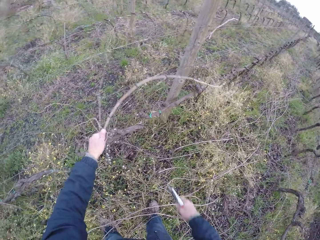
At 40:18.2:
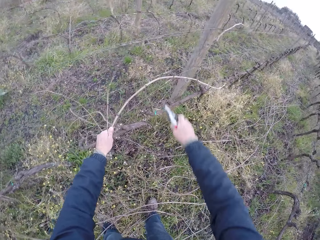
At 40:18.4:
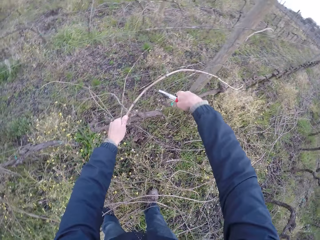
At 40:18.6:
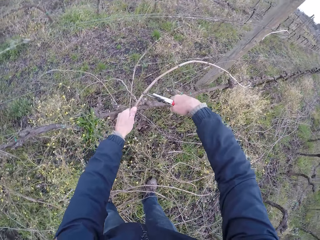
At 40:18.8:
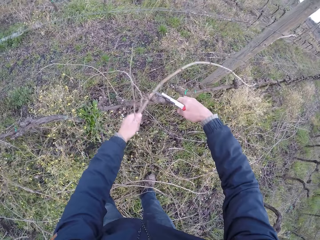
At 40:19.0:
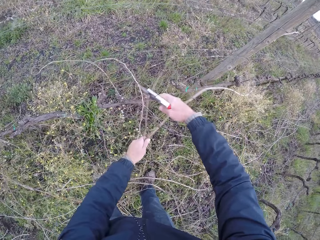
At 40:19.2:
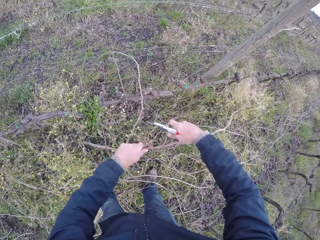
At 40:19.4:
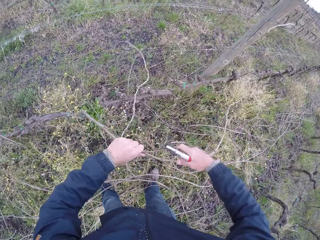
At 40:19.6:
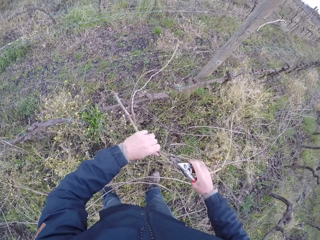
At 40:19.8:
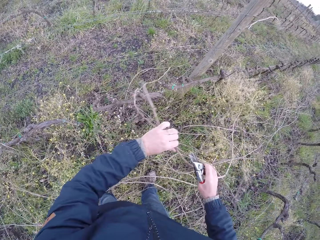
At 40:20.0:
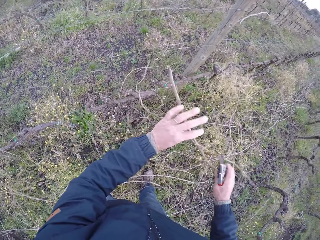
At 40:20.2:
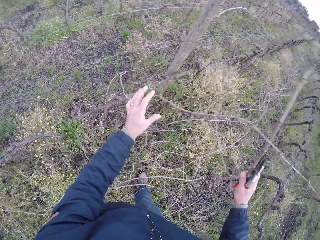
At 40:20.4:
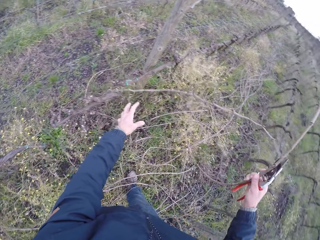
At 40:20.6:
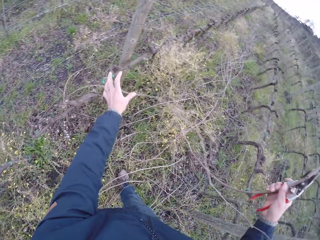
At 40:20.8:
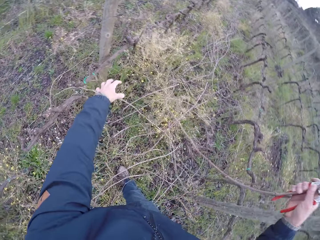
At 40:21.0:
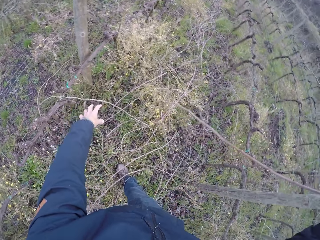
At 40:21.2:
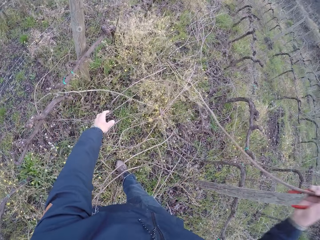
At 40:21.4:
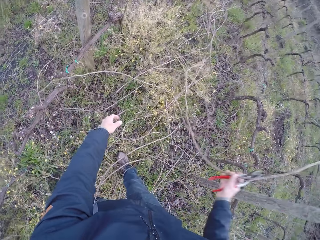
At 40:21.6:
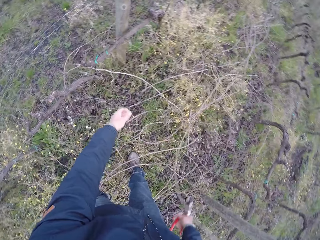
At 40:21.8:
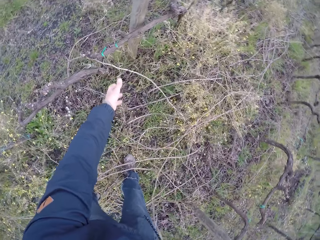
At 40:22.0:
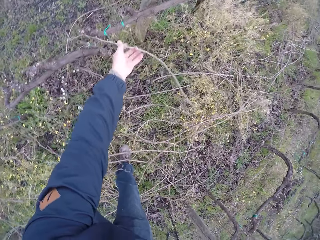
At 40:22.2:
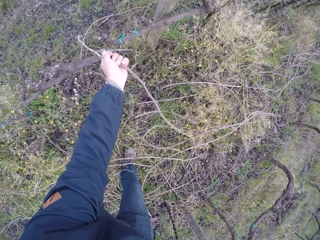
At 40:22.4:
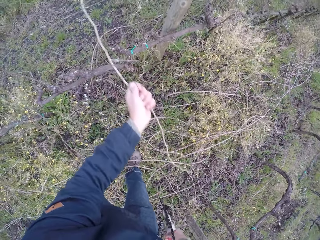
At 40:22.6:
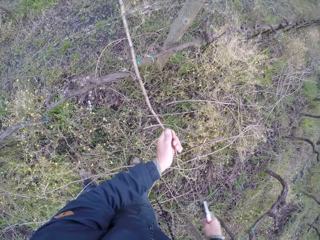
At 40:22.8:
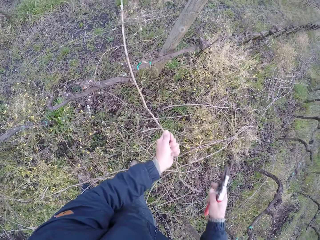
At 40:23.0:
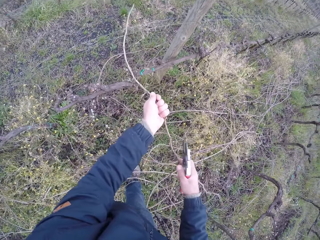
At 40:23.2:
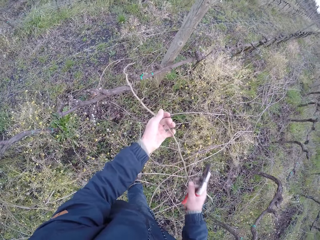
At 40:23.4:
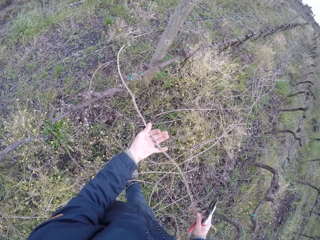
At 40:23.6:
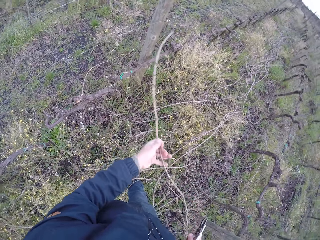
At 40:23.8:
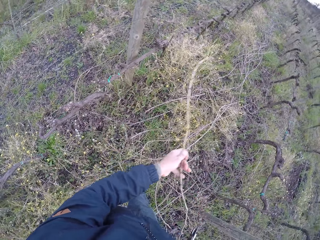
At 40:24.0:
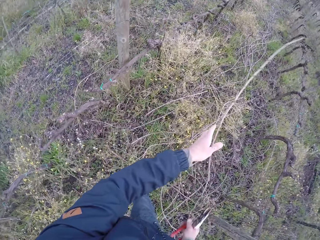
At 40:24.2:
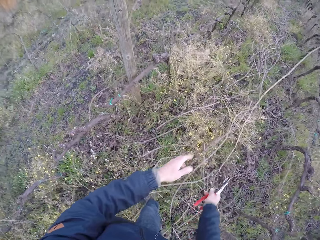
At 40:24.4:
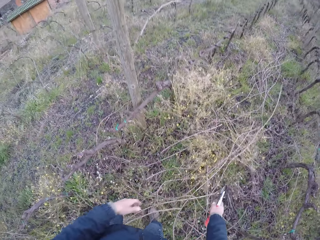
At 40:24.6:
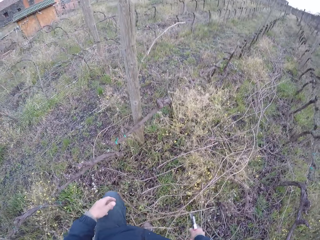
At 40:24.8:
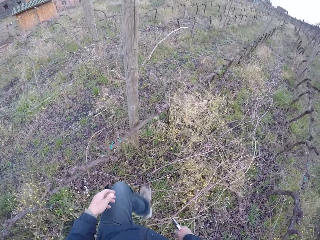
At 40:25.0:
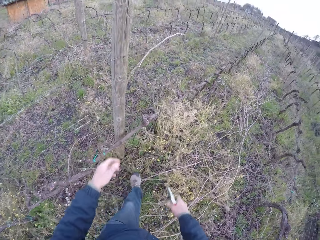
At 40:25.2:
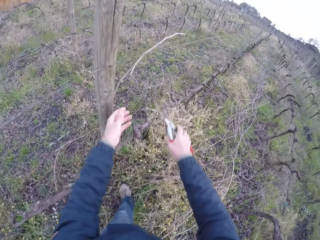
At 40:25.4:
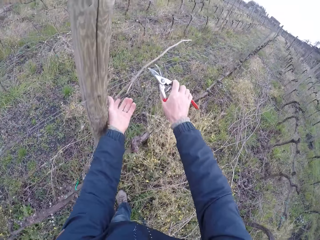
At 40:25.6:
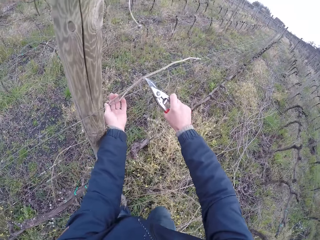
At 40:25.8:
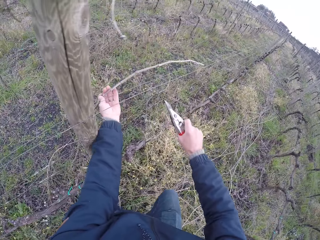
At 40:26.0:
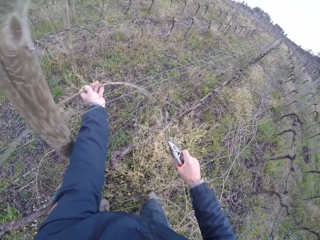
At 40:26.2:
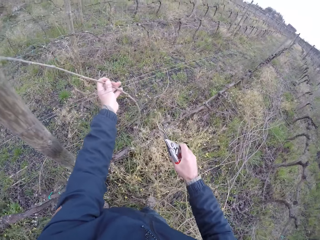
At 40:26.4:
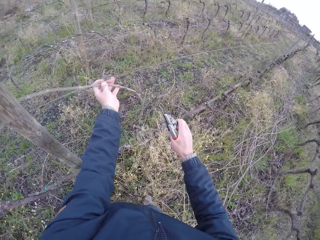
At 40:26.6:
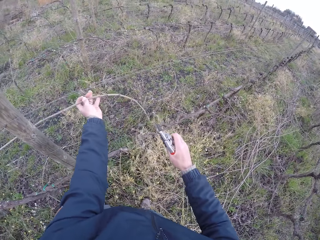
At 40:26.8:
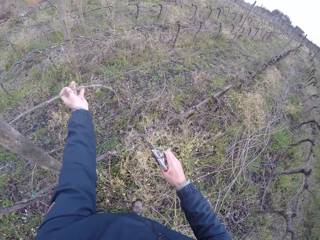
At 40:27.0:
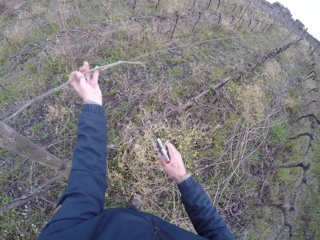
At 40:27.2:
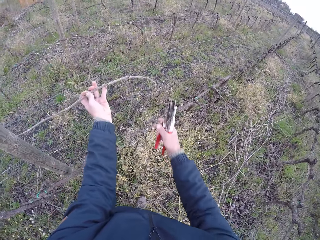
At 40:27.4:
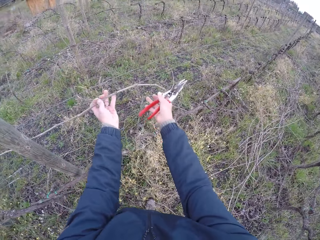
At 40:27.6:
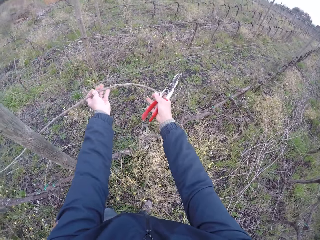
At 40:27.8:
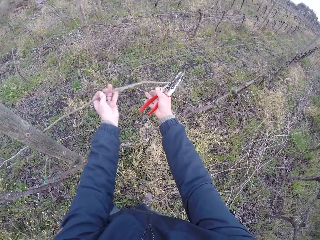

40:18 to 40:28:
The camera wearer drags a twig from the fence with his left hand. He removes the twig from the fence with both hands. He drops the twig on the ground with his right hand. He removes a twig from the fence with both hands. He cuts a creeper with the pruner in his right hand.

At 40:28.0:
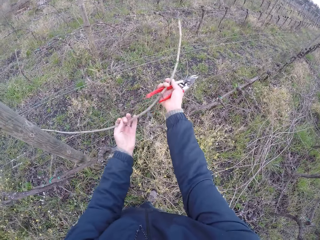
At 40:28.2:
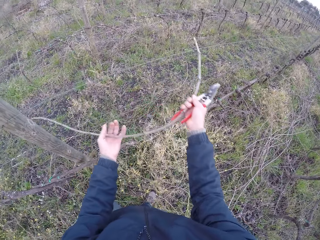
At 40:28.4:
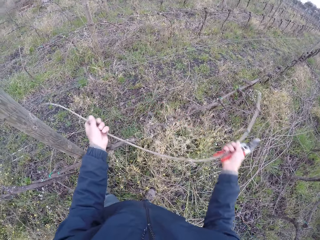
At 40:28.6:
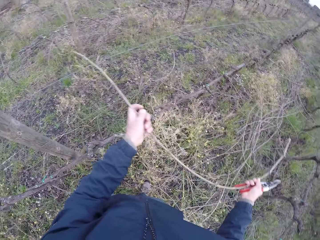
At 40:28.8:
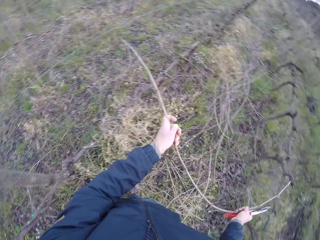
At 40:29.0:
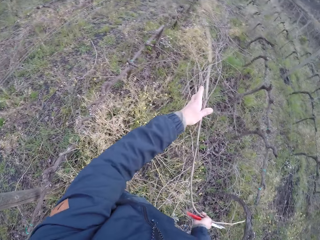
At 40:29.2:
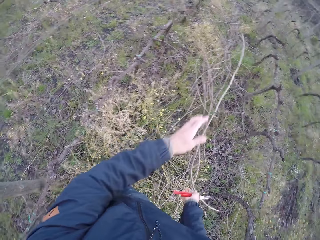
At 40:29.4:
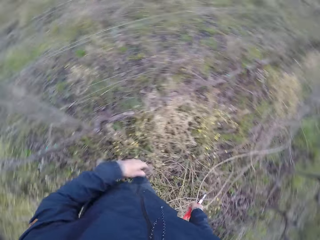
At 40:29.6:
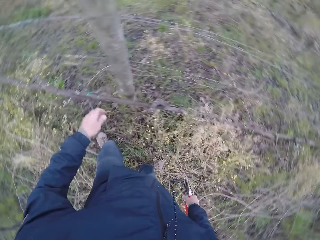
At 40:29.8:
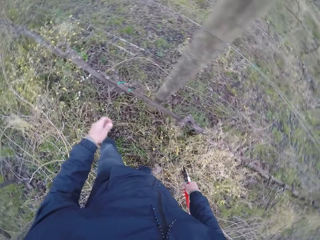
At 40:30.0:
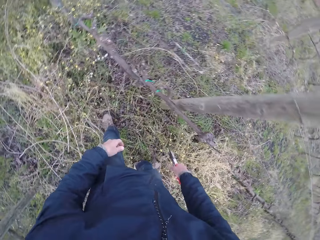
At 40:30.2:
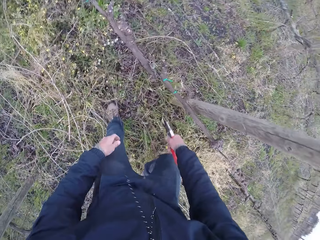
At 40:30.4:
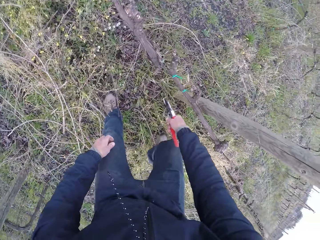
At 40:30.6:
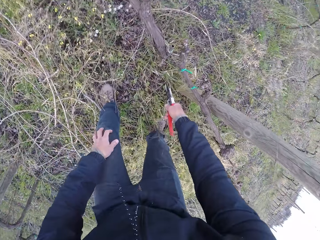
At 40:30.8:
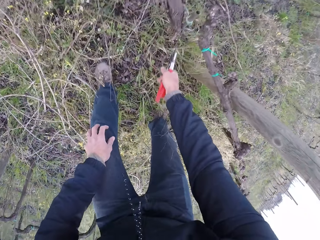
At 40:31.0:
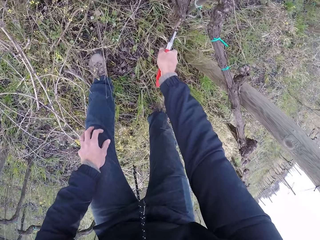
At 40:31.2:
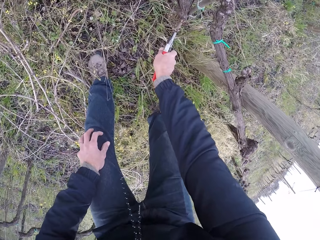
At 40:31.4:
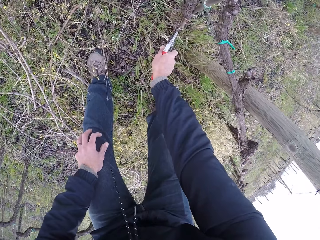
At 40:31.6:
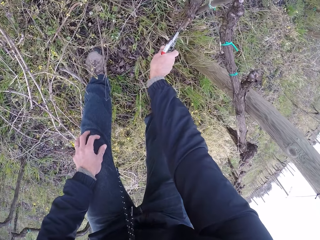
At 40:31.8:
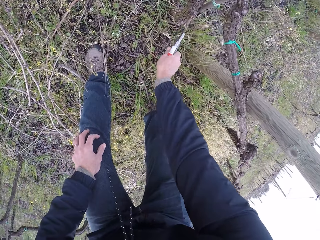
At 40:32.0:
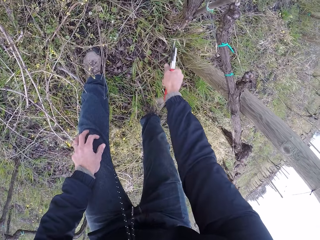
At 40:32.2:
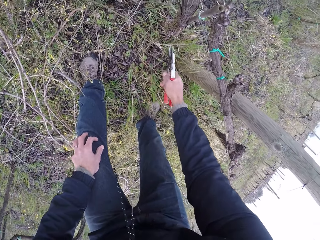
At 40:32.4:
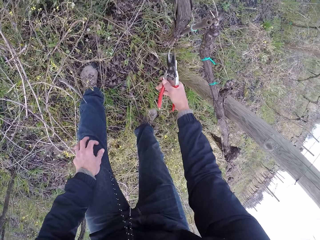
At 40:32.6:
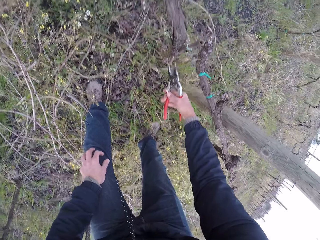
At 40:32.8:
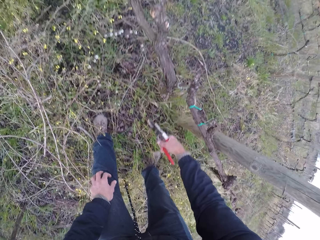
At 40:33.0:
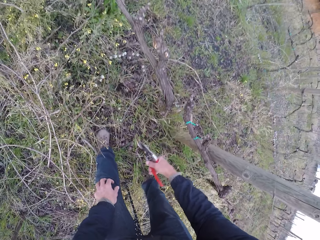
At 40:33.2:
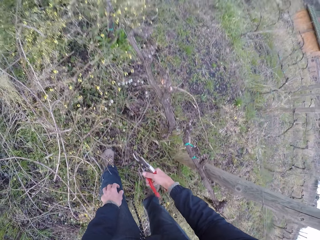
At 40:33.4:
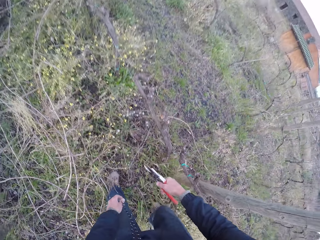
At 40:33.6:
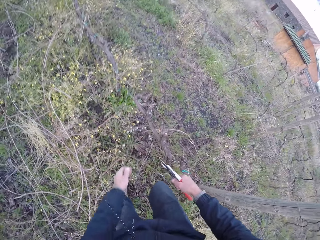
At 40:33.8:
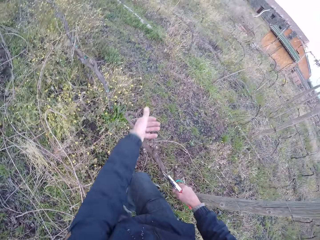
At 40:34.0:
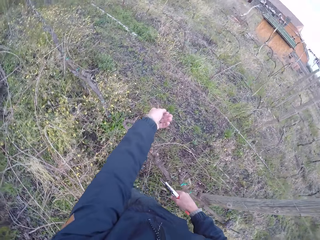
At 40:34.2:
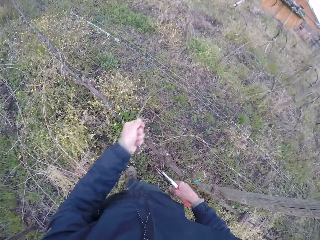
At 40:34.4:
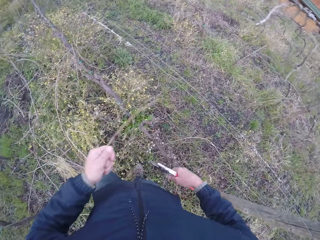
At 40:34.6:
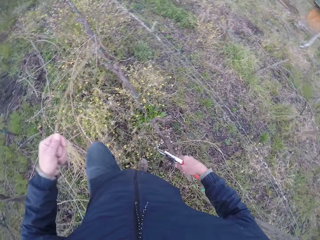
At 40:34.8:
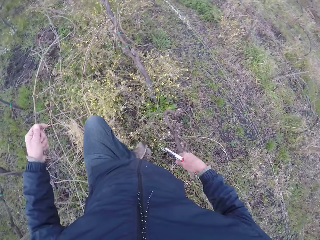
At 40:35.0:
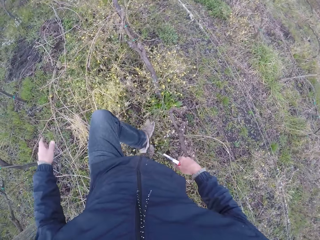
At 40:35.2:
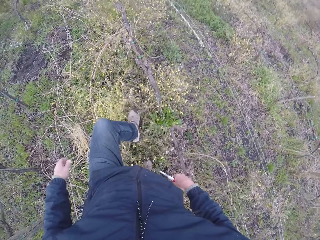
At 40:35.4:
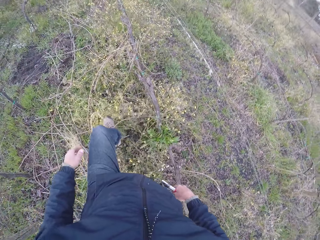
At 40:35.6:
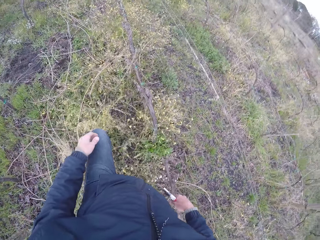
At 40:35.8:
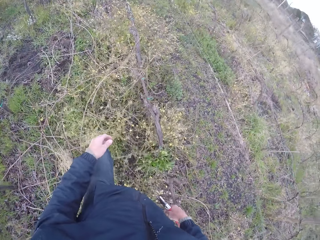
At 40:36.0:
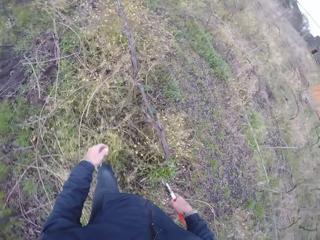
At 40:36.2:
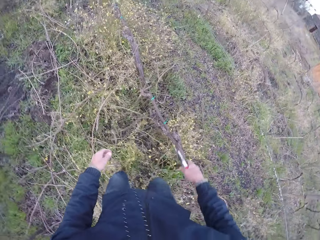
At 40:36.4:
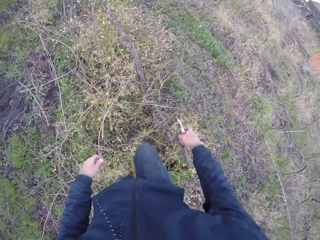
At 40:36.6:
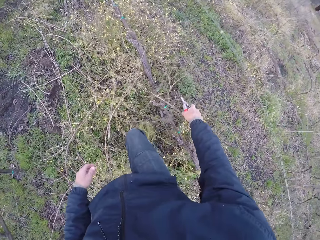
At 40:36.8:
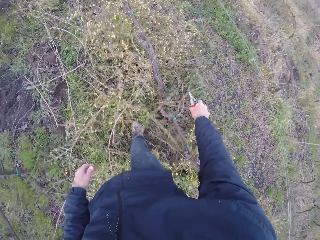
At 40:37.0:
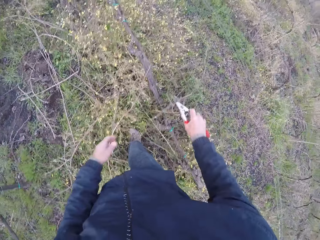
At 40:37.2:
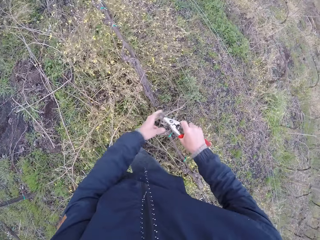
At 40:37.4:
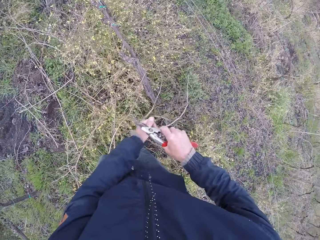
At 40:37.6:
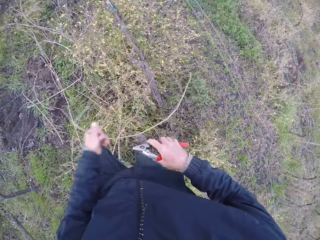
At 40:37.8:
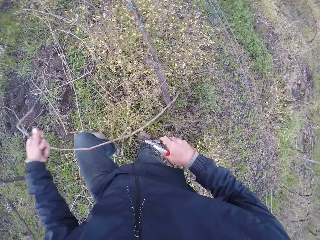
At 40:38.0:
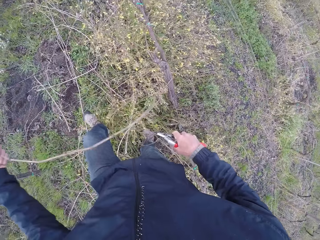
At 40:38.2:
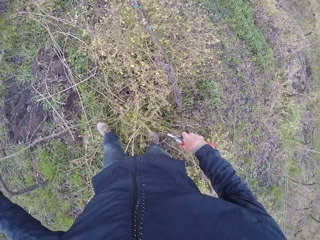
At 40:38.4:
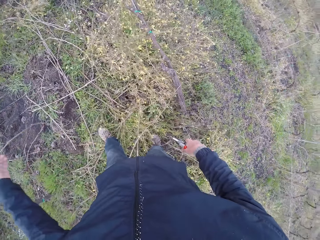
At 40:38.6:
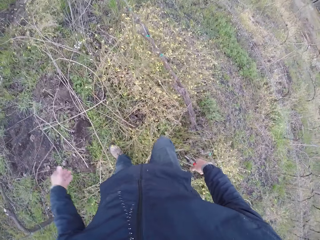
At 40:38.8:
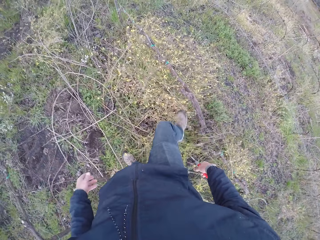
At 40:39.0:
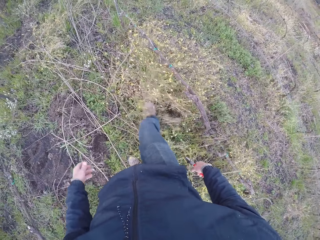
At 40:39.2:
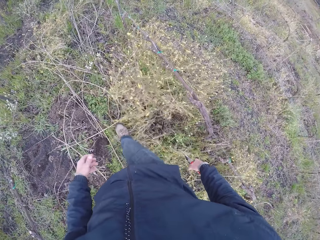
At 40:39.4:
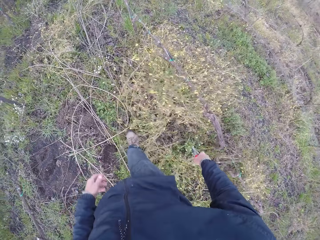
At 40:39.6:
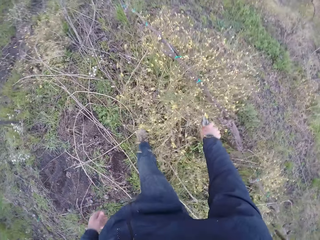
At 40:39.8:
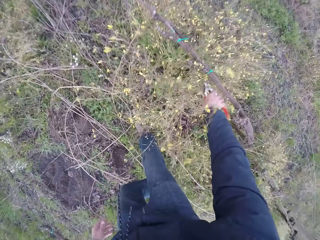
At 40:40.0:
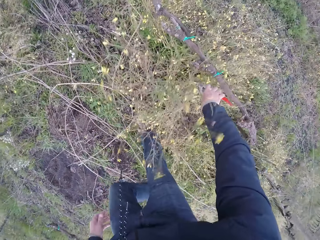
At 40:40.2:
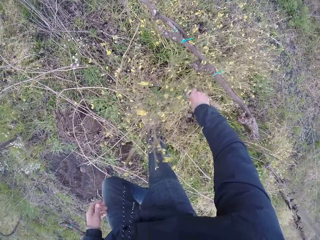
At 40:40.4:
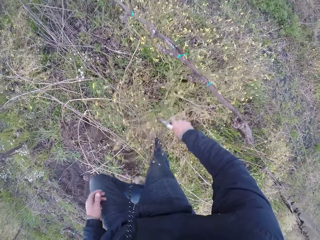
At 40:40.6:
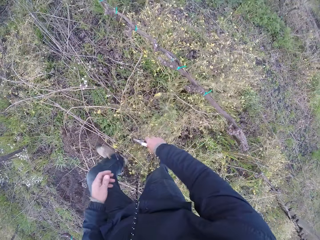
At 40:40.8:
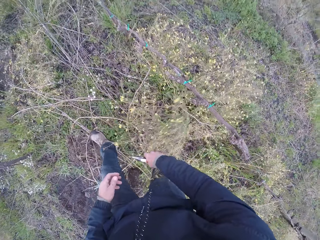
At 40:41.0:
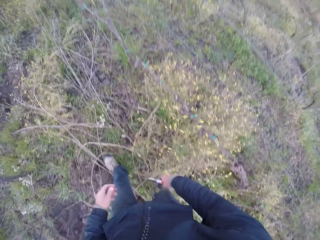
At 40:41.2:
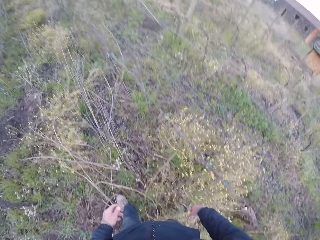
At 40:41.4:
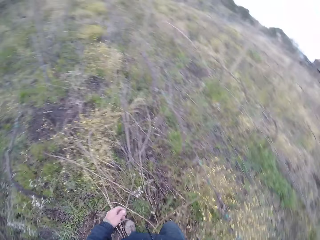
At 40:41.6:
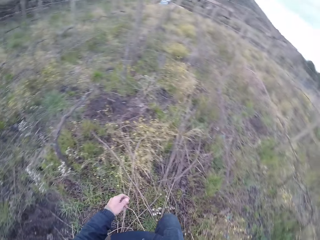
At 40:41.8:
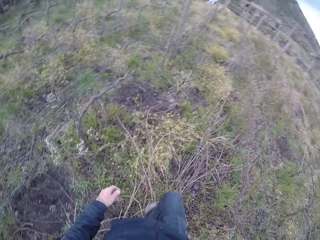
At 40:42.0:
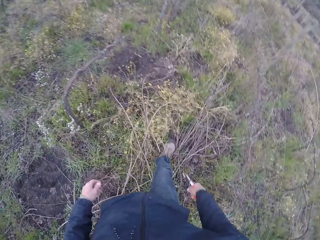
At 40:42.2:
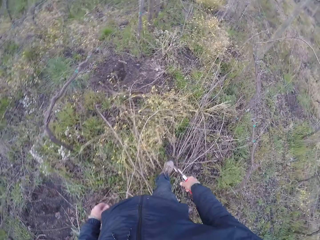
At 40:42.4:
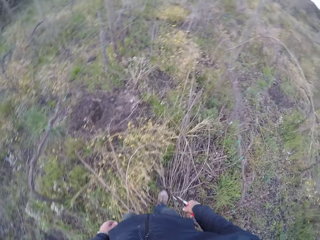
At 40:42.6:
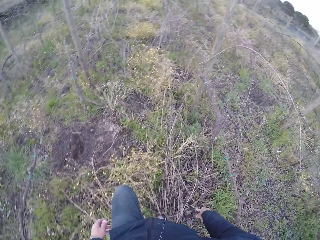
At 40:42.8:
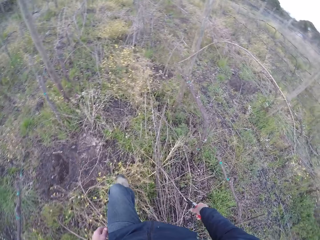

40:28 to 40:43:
The camera wearer removes a twig from the fence with both hands. He drops the twig on the ground with both hands. He bends down. He cuts a twig with the pruner in his right hand. He walks along the fence. He removes a twig from the fence with his left hand. He drops the twig on the ground with his left hand. He walks along the fence. He picks a twig on the fence with the pruner in his right hand. He pulls the stick. He passes the twig from the pruner in his right hand to his left hand. He drops the twig on the ground with his left hand. He shoves some grasses on the ground with his right leg. He steps on the flowers. He touches the grasses with his right hand. He walks along the fence.
